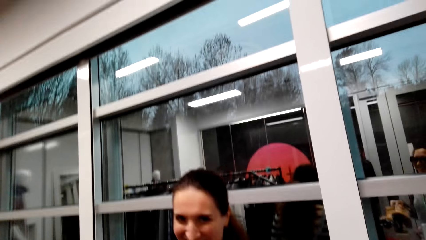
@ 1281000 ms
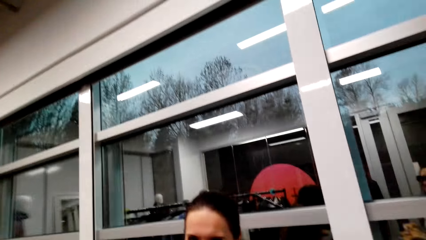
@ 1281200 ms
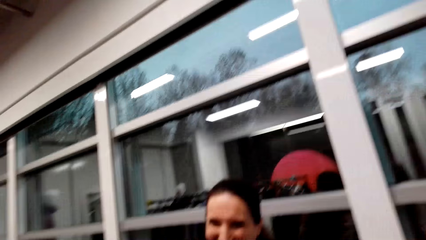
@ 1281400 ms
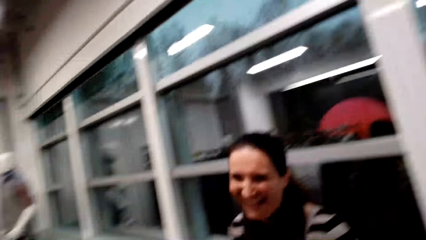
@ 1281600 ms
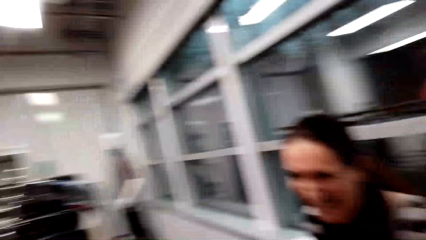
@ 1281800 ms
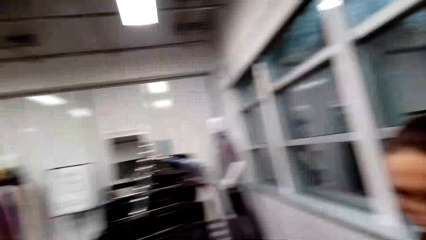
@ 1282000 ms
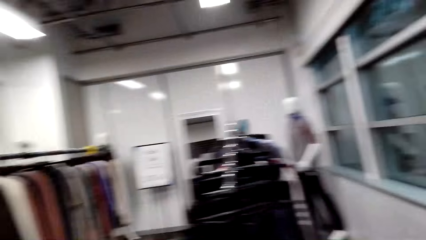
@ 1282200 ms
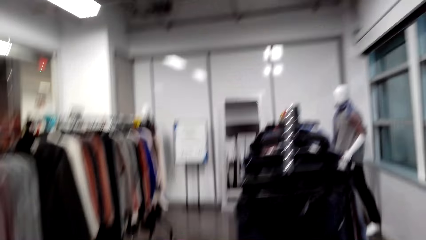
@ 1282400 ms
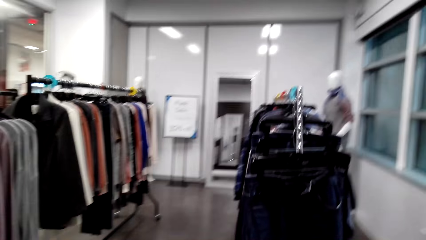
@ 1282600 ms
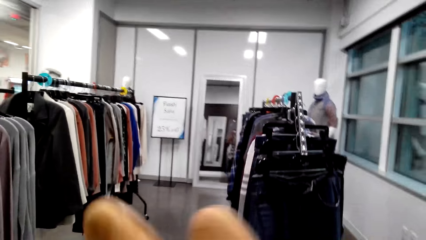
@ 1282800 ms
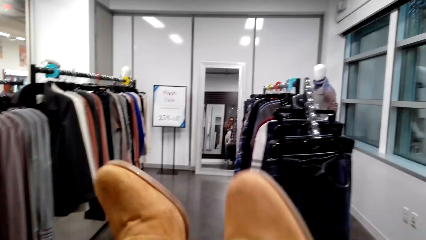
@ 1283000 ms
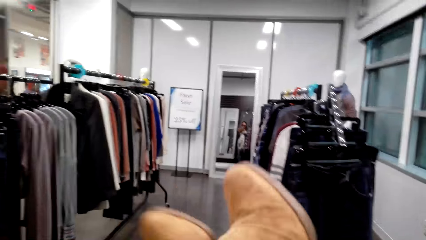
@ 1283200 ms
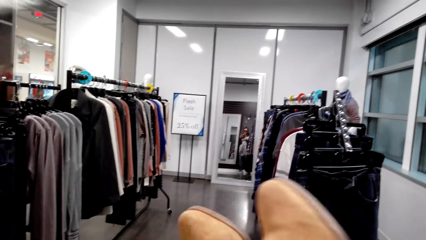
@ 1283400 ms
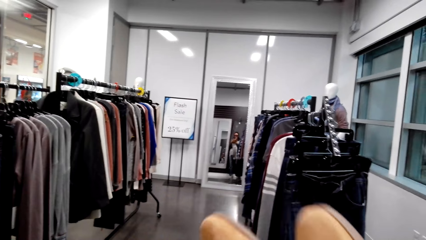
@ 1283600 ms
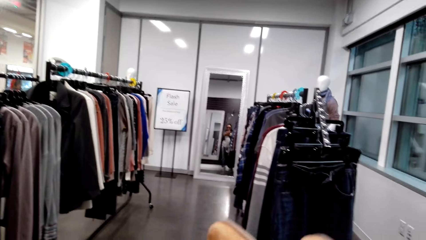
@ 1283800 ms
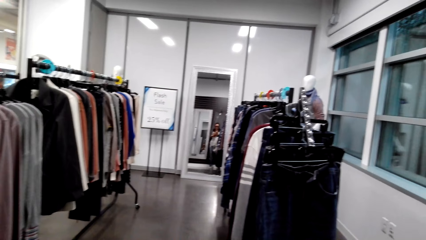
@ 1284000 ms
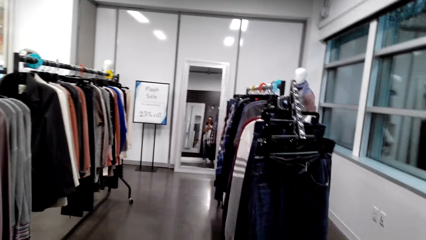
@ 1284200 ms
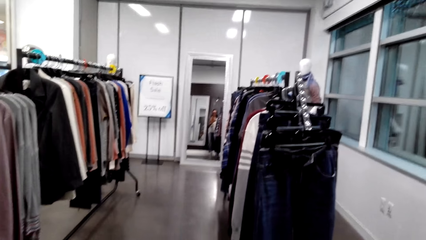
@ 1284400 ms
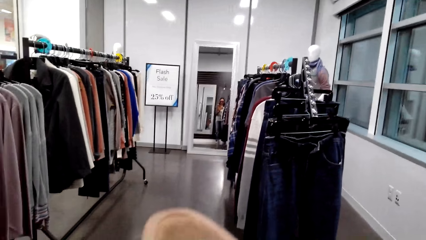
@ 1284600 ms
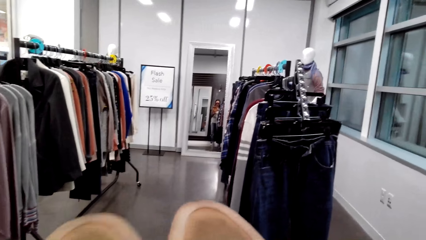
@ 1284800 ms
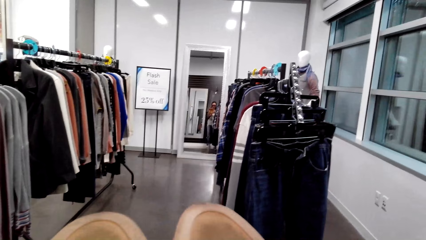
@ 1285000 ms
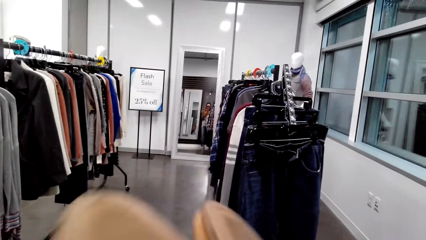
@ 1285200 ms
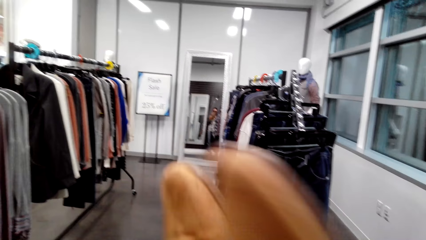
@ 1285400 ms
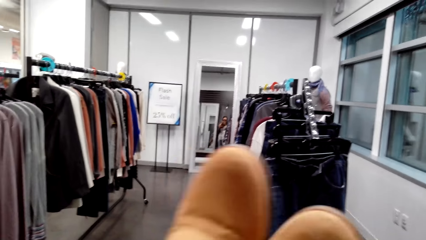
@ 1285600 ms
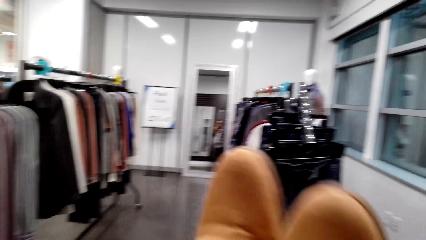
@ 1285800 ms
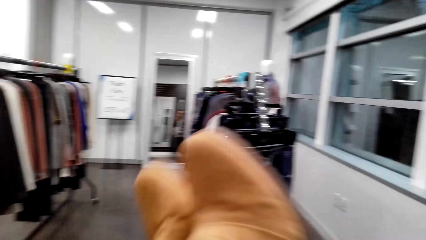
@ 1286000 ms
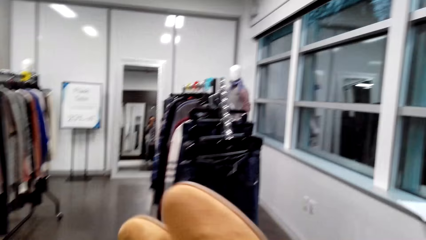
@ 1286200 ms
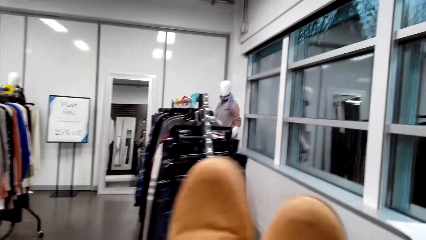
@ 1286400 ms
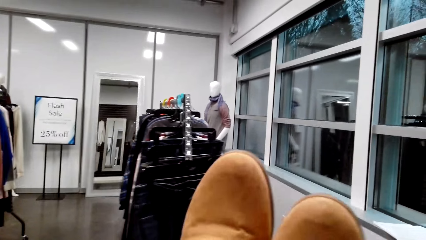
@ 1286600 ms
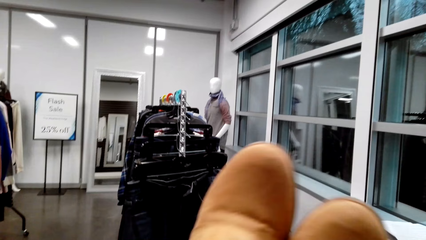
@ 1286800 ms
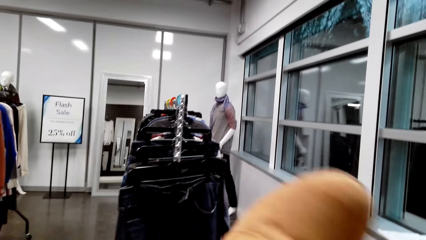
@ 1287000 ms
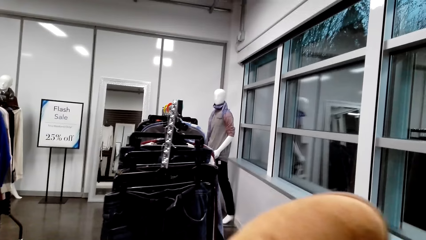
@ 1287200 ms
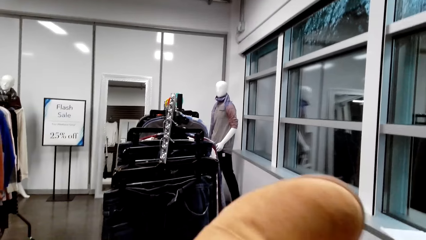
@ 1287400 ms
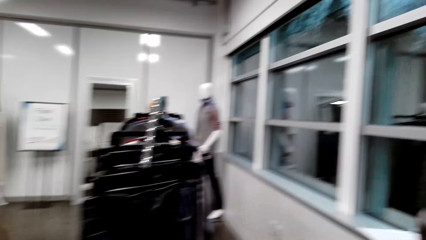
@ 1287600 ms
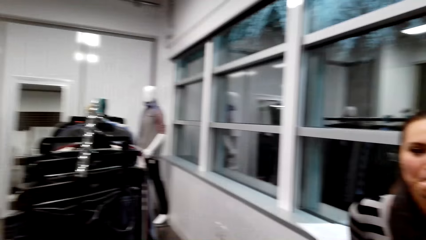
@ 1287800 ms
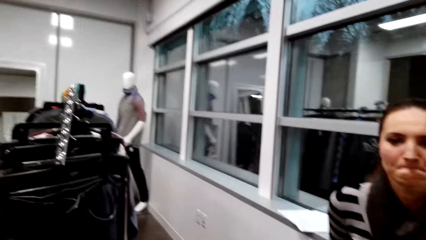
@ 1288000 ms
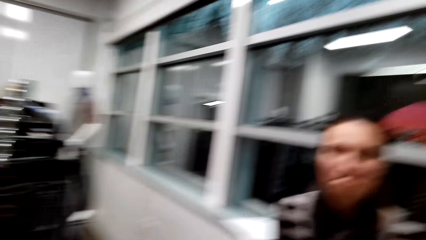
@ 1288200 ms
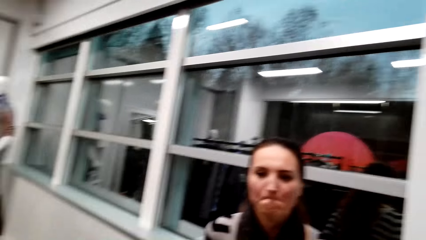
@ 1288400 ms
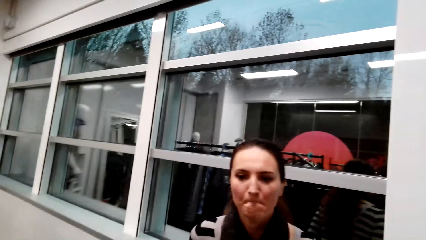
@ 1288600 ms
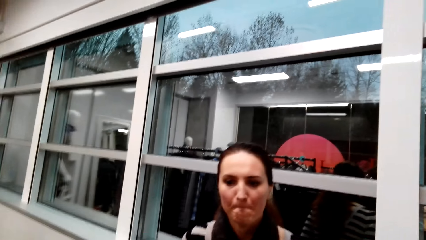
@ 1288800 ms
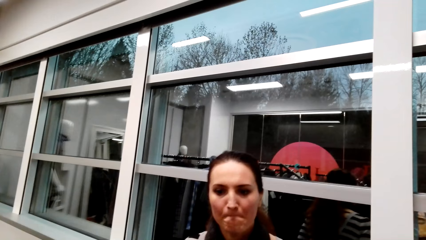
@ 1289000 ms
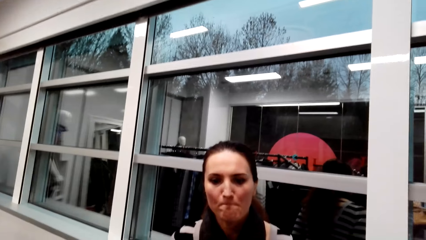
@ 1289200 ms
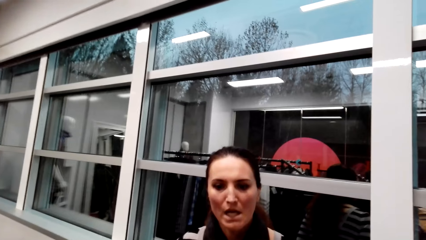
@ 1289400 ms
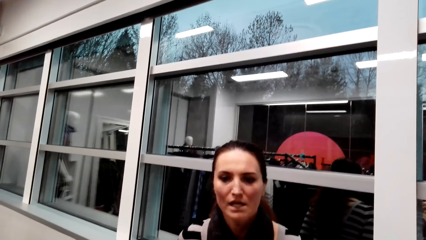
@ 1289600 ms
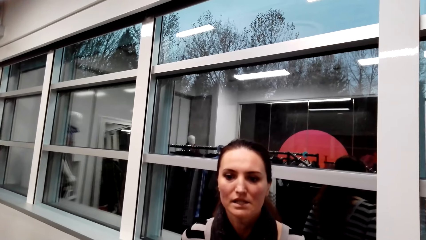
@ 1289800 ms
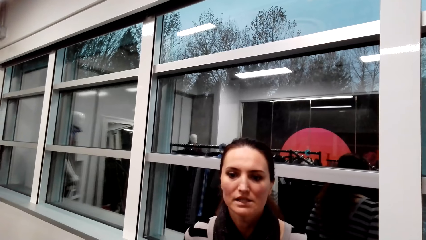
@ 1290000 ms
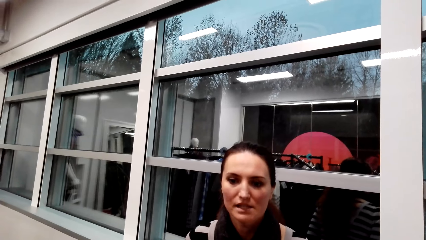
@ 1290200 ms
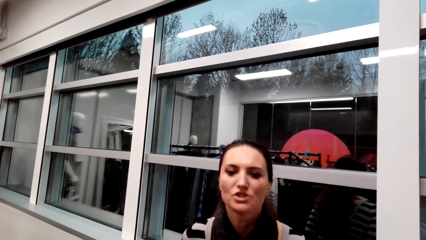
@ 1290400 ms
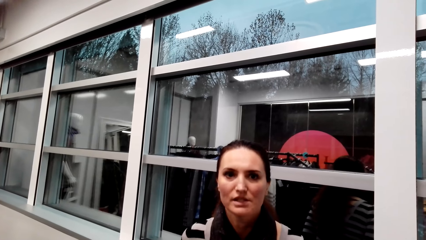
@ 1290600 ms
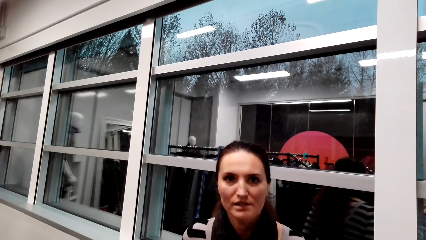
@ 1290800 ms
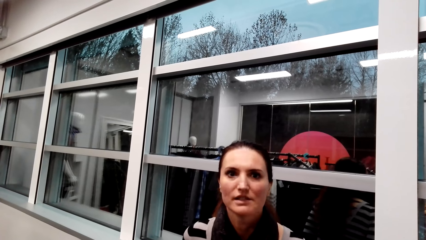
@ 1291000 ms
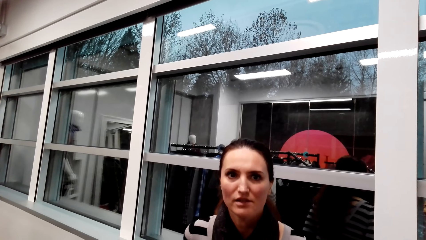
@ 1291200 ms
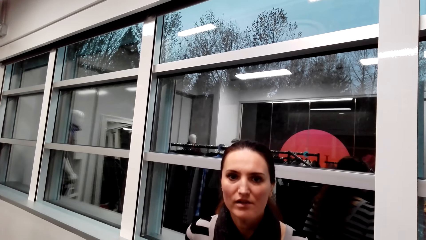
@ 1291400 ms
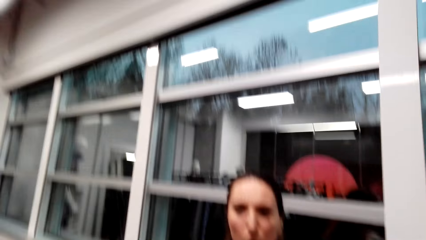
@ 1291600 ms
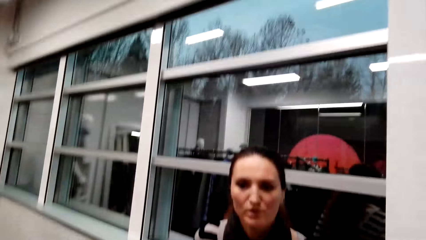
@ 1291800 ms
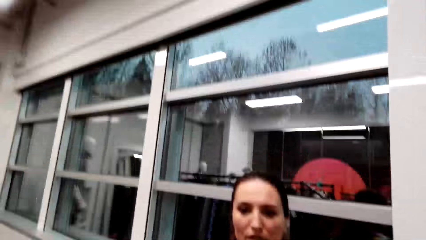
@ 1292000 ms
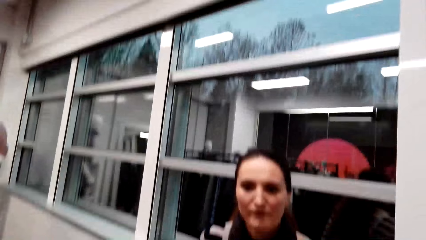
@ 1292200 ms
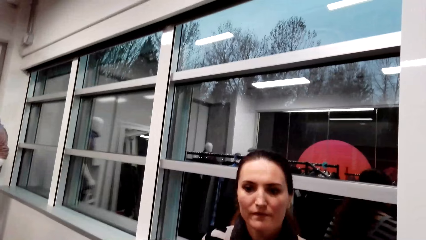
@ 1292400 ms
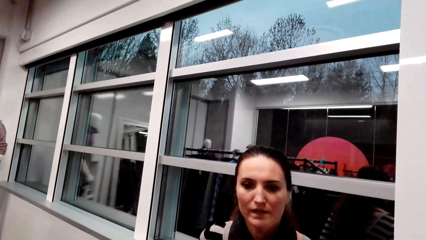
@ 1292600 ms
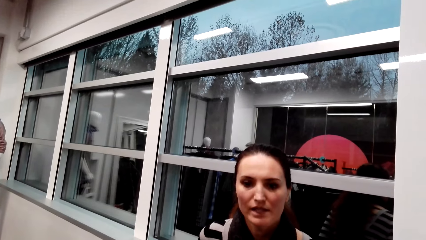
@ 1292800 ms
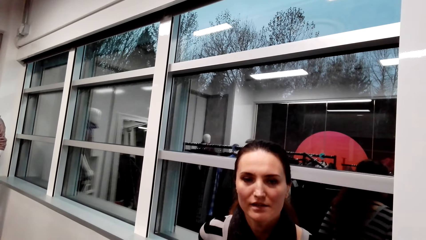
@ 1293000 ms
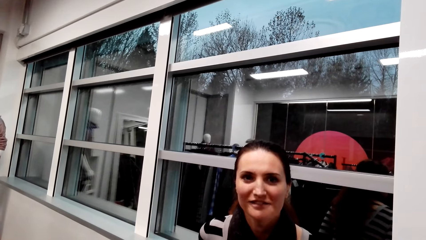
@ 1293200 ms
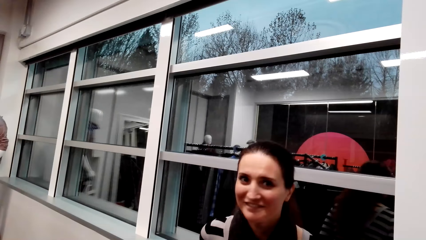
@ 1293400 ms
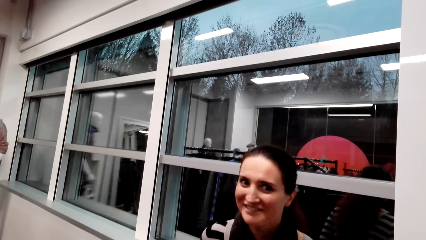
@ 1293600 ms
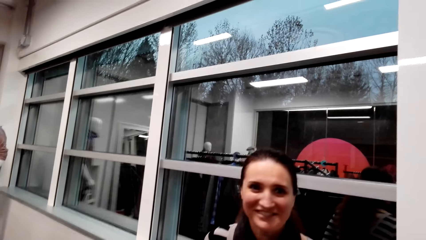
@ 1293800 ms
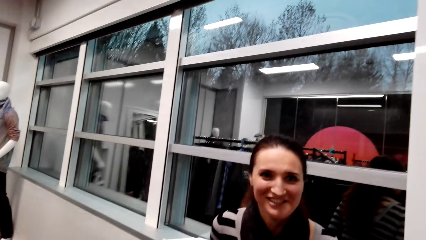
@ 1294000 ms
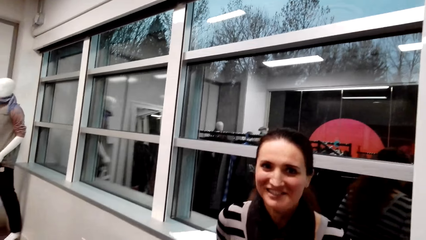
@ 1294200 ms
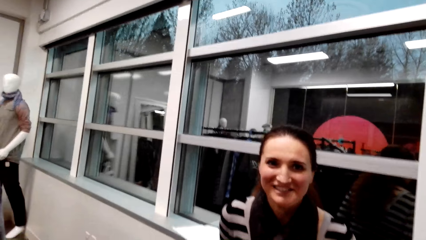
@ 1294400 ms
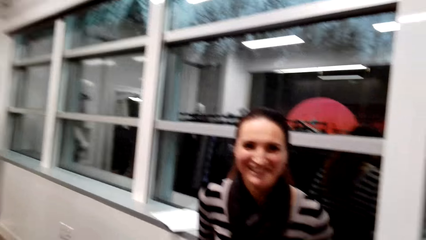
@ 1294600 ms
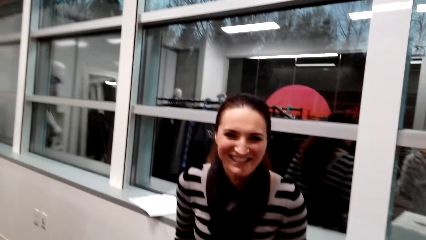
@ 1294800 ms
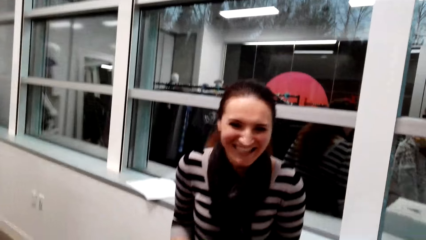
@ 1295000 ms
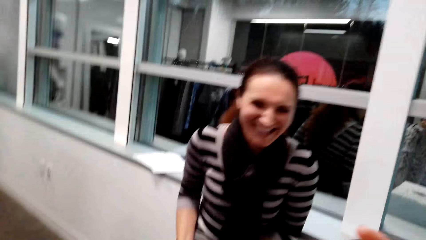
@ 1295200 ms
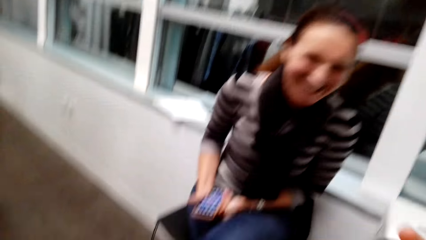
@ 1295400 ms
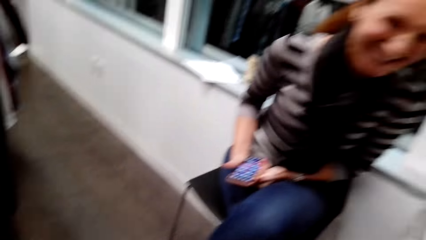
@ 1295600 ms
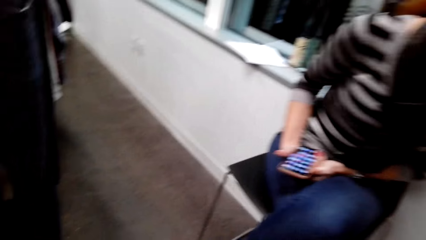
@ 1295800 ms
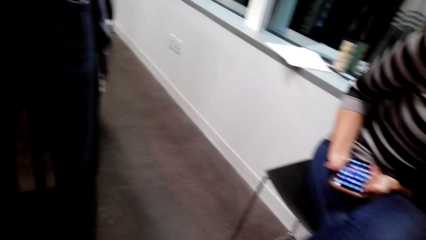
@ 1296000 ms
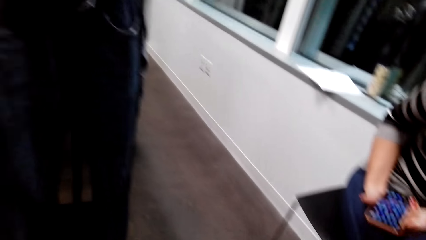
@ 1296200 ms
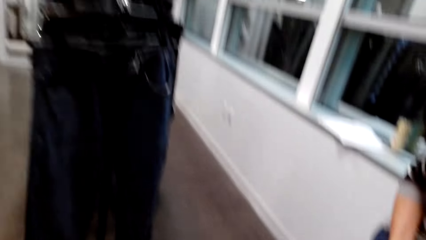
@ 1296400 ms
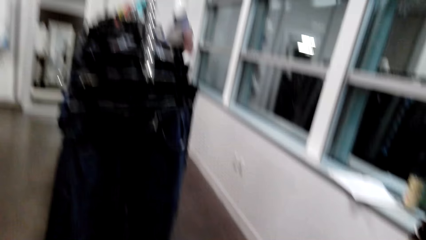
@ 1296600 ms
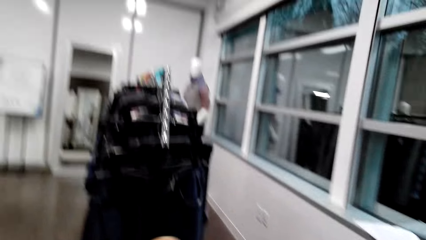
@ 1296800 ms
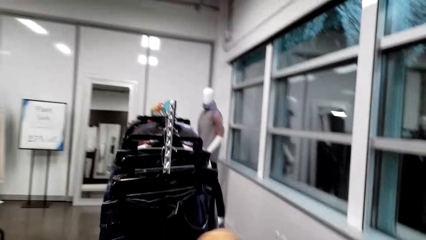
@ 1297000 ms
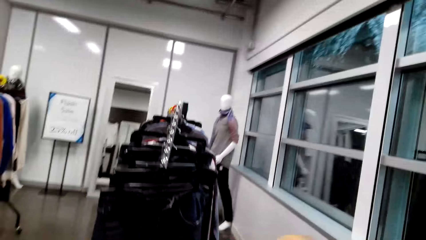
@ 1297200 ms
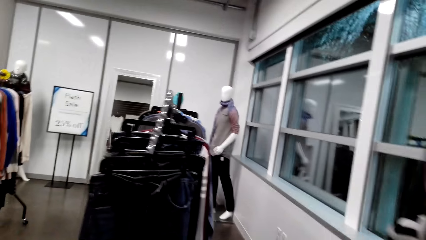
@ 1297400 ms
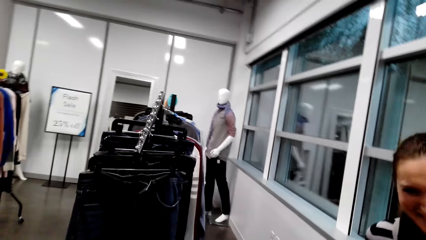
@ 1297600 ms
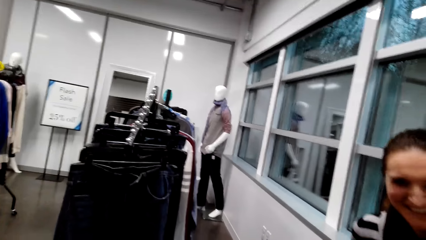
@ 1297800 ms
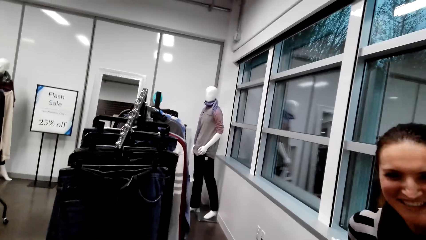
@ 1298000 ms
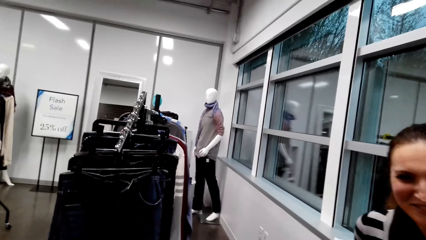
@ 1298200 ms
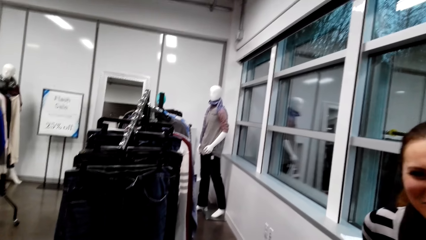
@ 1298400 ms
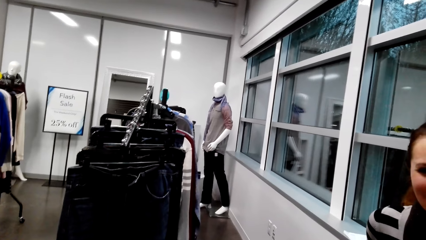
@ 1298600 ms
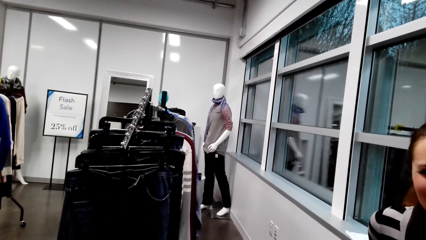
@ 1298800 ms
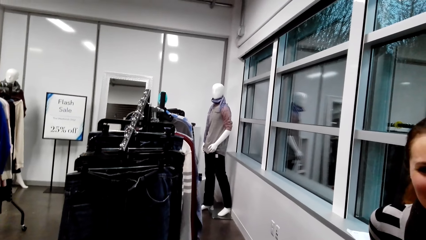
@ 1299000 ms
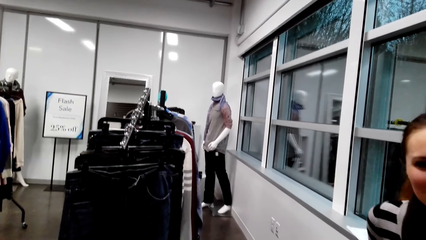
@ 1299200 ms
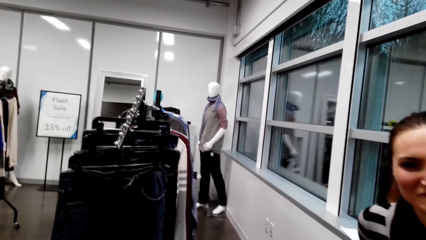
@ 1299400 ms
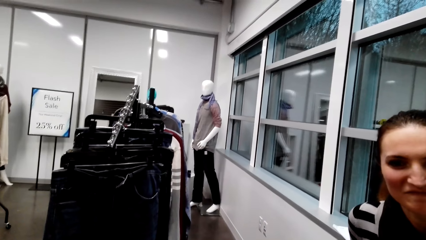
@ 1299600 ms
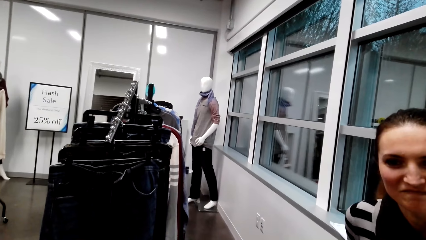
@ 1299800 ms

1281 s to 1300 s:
The camera wearer looks around a supermarket. They look at shoes and lift up the shoes. They interact with a lady. The lady interacts with the camera wearer. The camera wearer looks around the supermarket.
